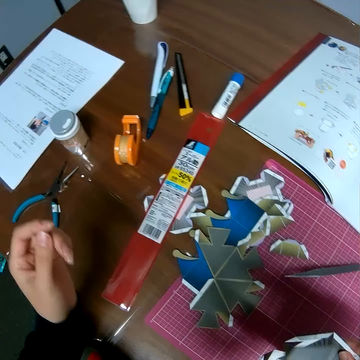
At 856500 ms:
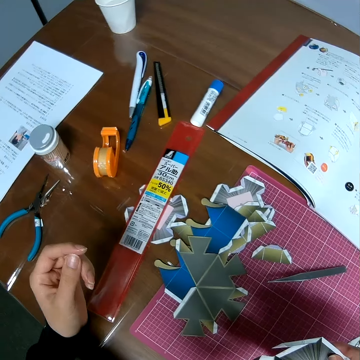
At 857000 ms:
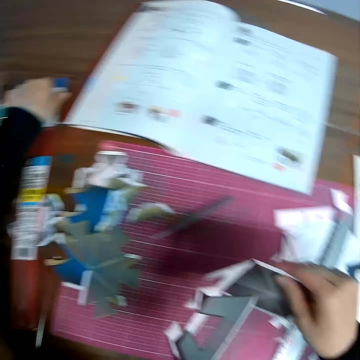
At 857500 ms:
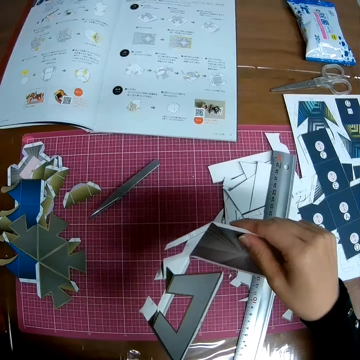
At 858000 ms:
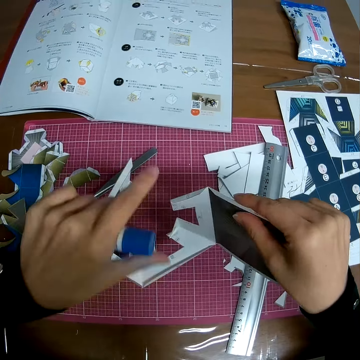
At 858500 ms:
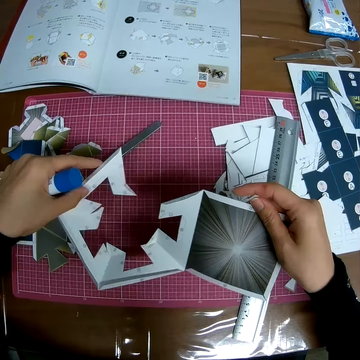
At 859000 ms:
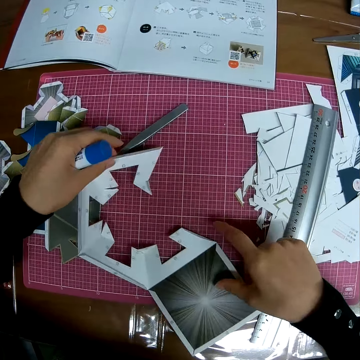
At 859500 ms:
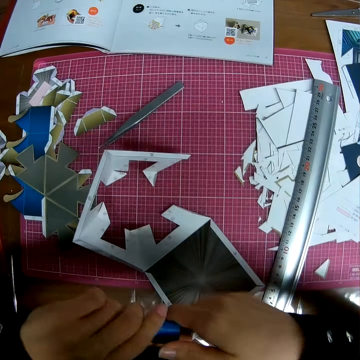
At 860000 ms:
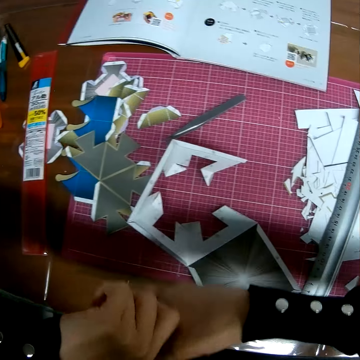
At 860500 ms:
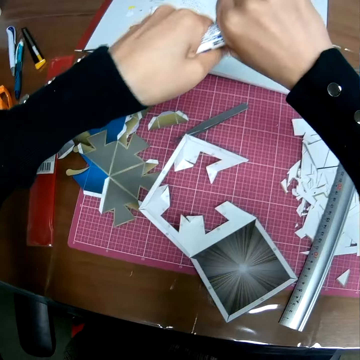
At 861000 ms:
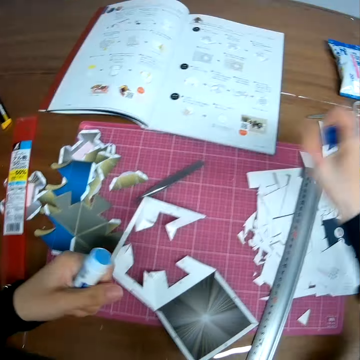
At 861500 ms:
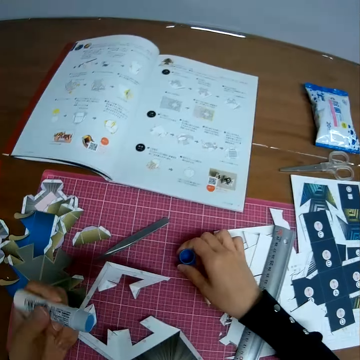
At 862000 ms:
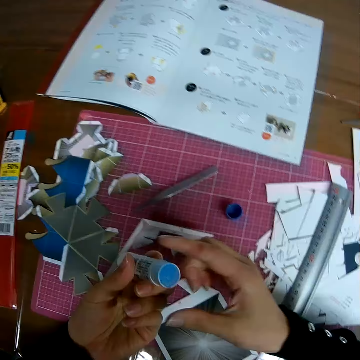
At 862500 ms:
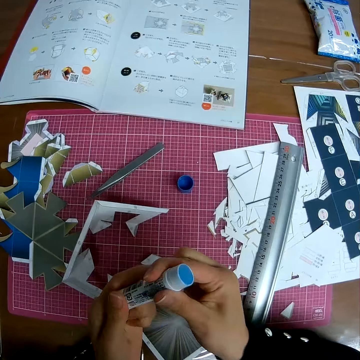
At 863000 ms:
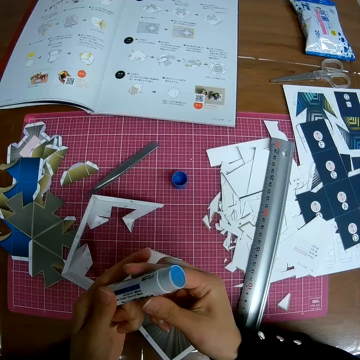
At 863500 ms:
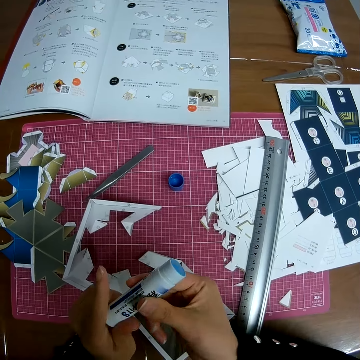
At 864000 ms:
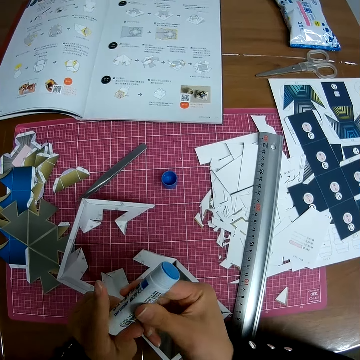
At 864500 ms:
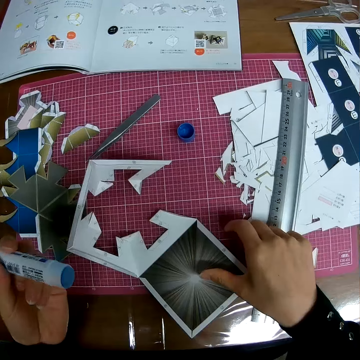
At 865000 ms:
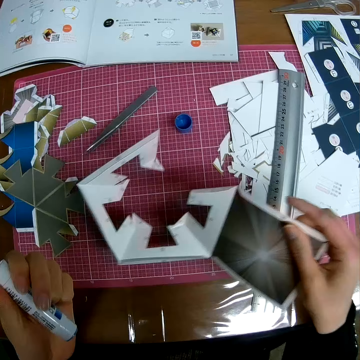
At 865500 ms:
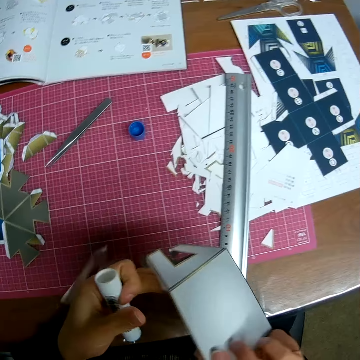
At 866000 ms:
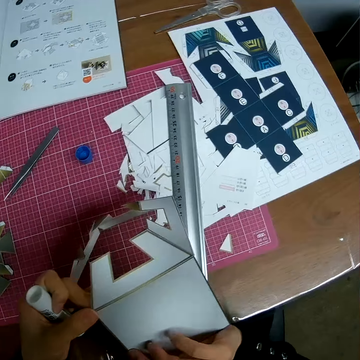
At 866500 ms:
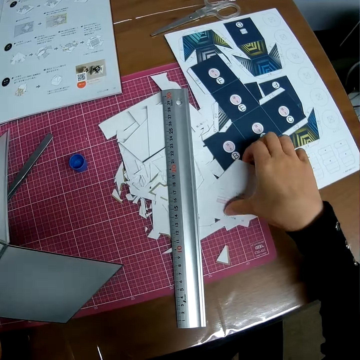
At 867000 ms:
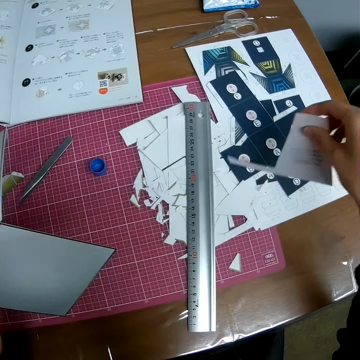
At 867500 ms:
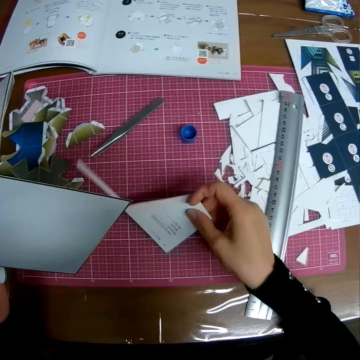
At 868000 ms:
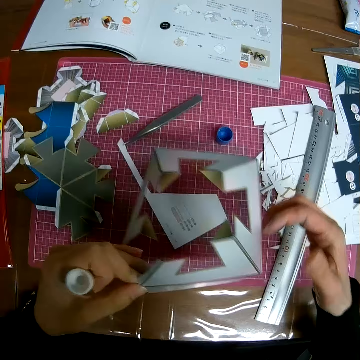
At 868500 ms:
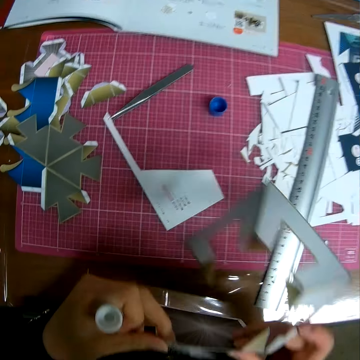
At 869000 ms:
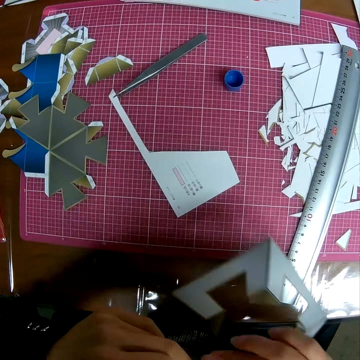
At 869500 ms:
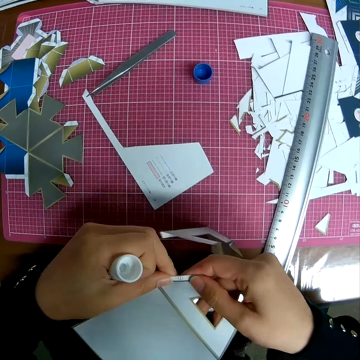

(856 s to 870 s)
The camera wearer picks up a marker on the table. He picks up a glue. He holds the crafting paper or paper craft with his hands. He drops the paper craft on the table. He opens the glue lid. He uncovers the marker in his hand. He puts down the lid on a cutting mat. He drops the marker cover on the table. He rotates the glue. He picks up the paper craft on the table. He flips the crafting paper. He switches to the other hand. He picks a piece of paper craft on the table and drops the piece of paper craft on the self healing cutting mat.

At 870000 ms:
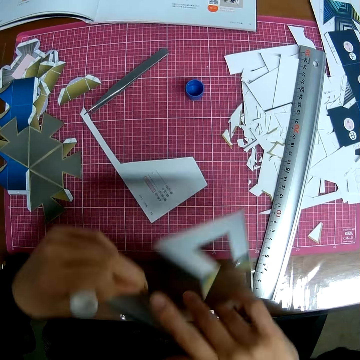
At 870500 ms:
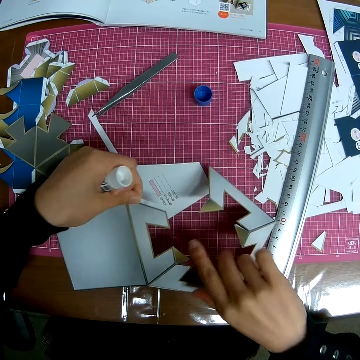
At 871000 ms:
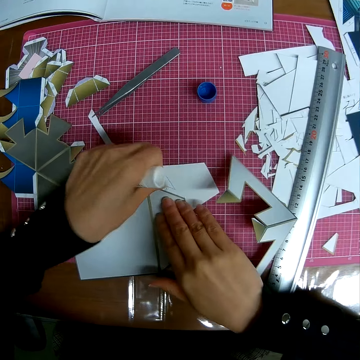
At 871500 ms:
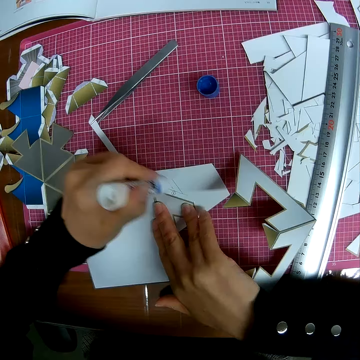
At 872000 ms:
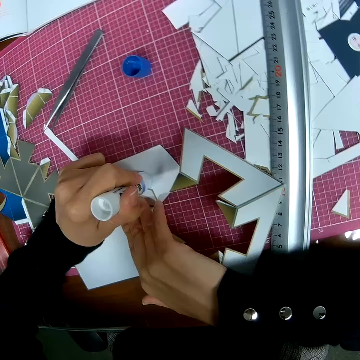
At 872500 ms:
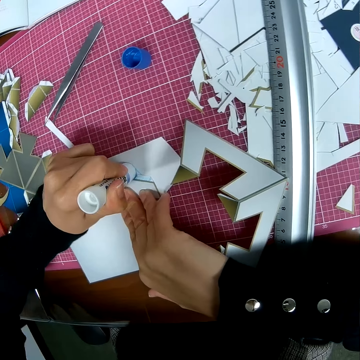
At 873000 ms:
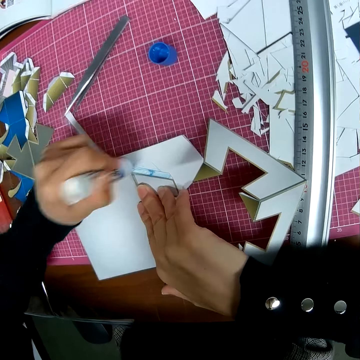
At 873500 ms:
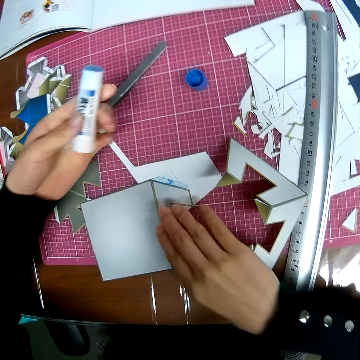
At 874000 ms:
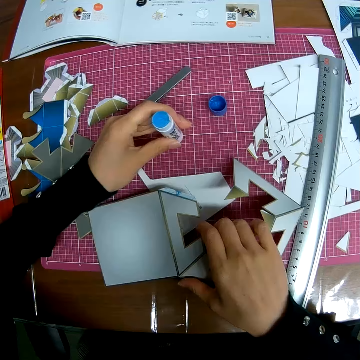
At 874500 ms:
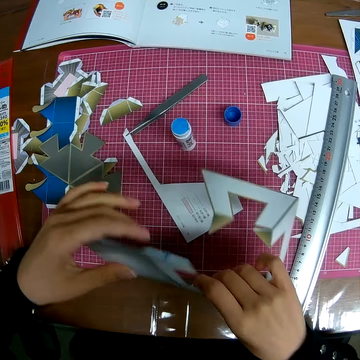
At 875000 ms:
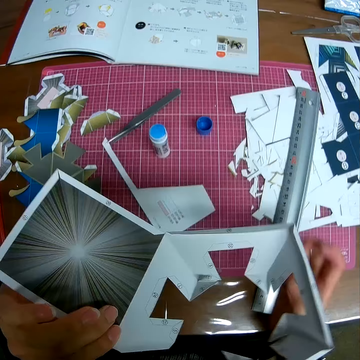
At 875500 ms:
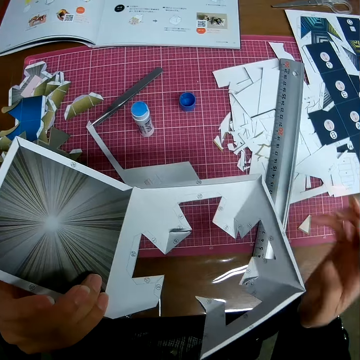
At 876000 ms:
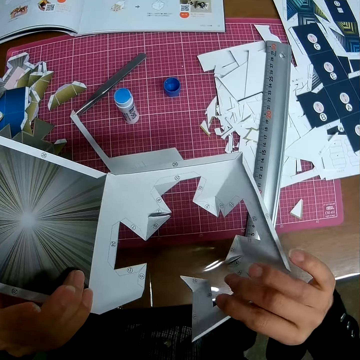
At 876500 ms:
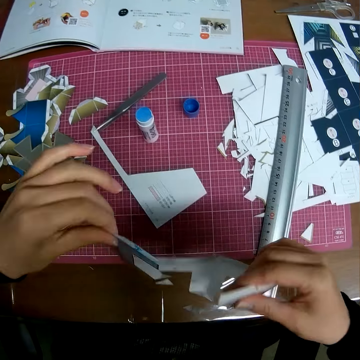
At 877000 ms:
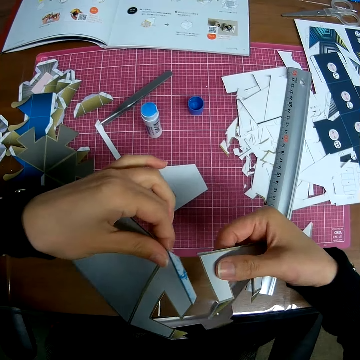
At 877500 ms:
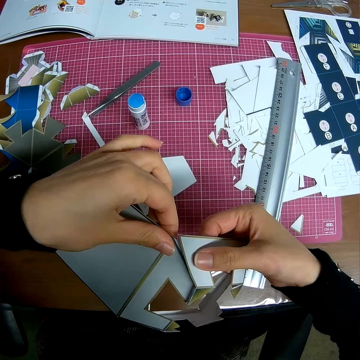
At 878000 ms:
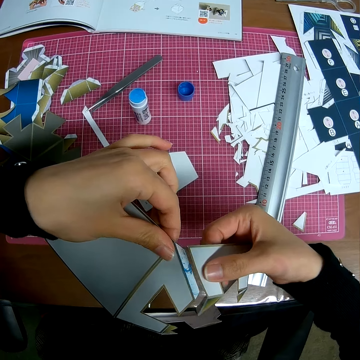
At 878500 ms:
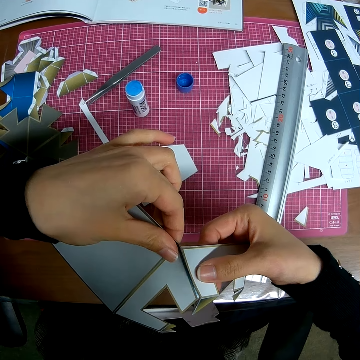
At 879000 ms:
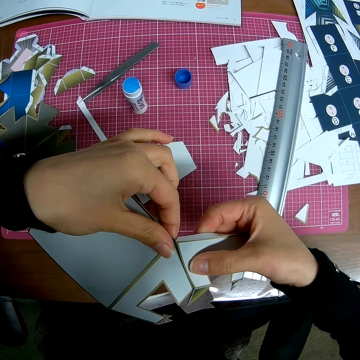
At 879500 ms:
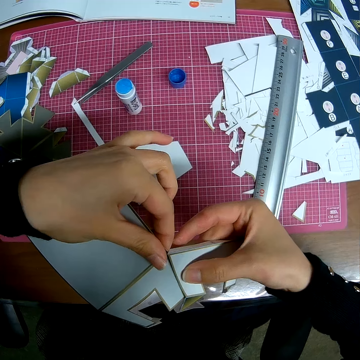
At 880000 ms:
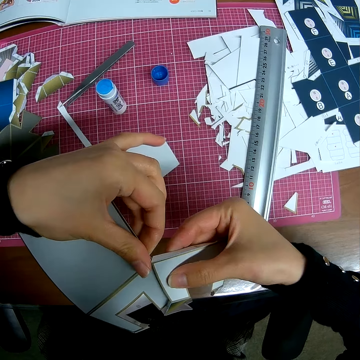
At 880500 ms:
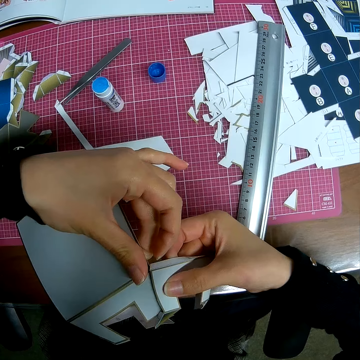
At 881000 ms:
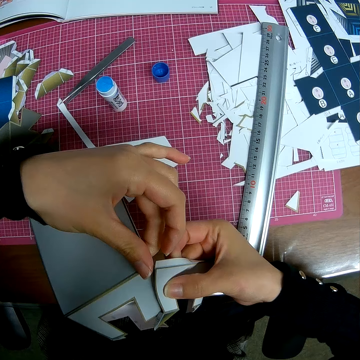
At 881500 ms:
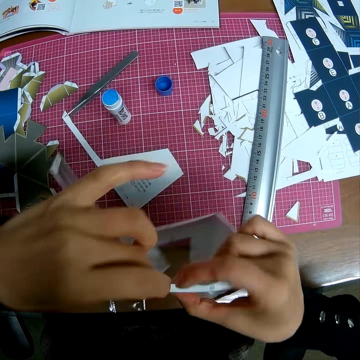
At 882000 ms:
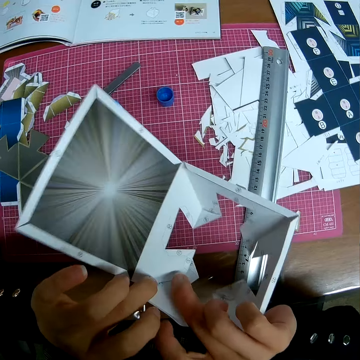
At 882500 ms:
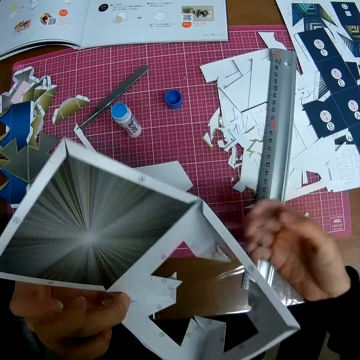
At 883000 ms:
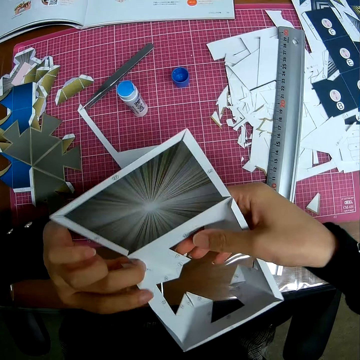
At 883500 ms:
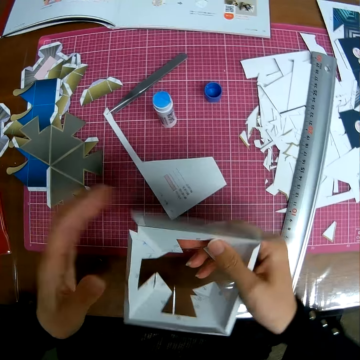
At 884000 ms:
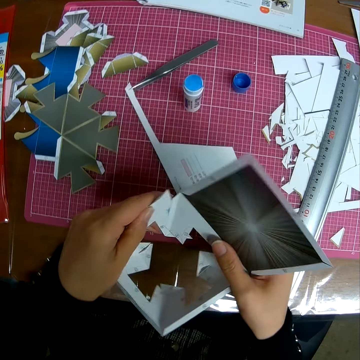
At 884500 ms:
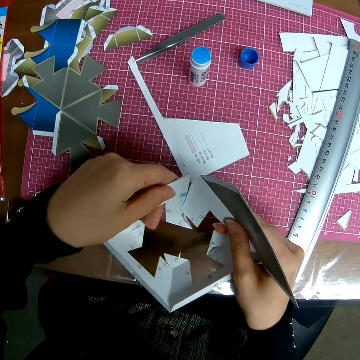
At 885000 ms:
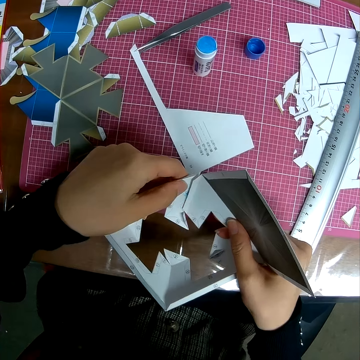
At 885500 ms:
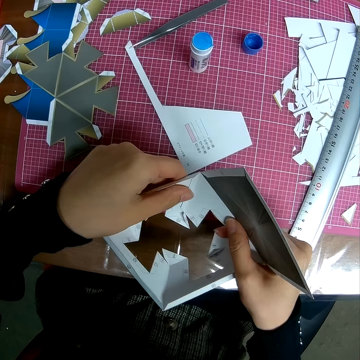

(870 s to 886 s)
The camera wearer adjusts the paper craft or crafting paper in his hand. He puts down the crafting paper on a piece of paper on the cutting mat. He marks the paper craft with the marker. He applies glue on the crafting paper. He puts down the glue on the cutting mat. He stands the marker on the self healing cutting mat. He picks up the crafting paper. He adjusts the paper craft in his hand. He sticks the crafting paper together with his hands. He flips the crafting paper.

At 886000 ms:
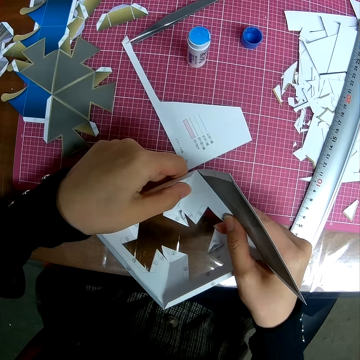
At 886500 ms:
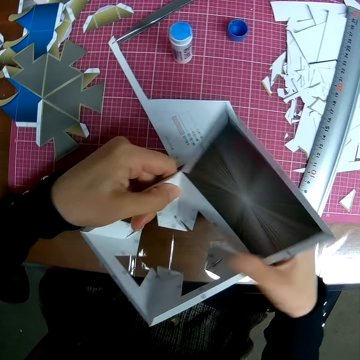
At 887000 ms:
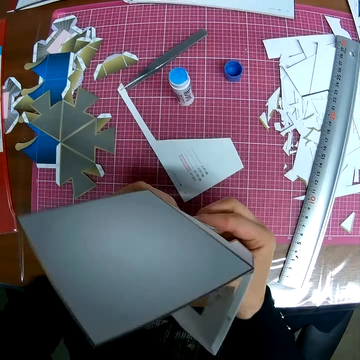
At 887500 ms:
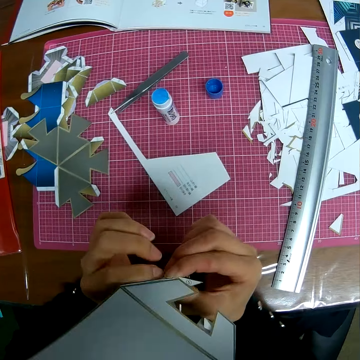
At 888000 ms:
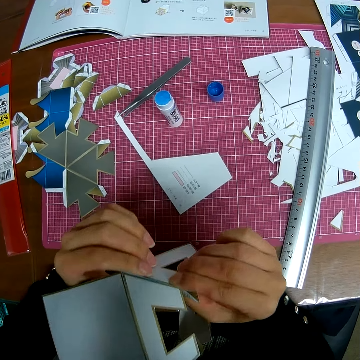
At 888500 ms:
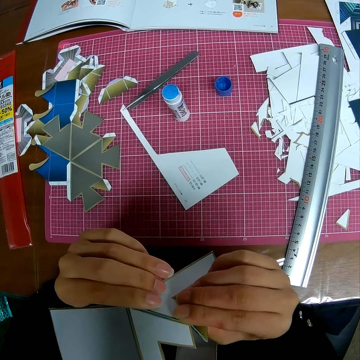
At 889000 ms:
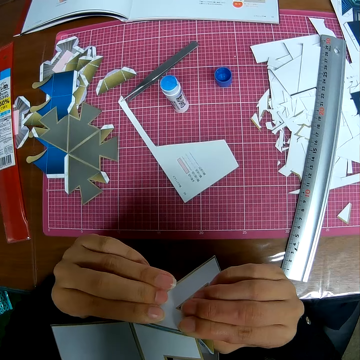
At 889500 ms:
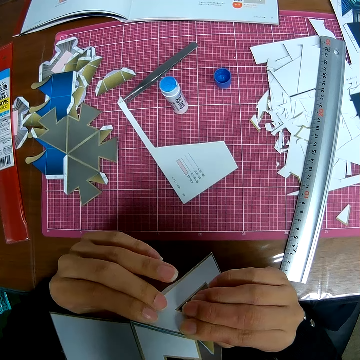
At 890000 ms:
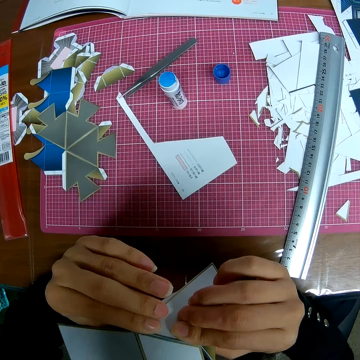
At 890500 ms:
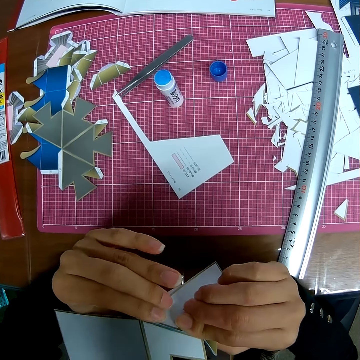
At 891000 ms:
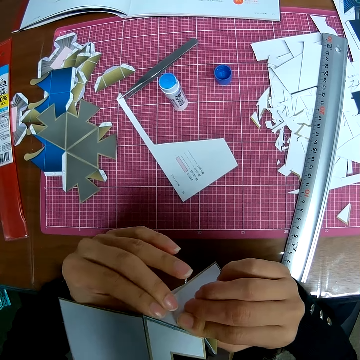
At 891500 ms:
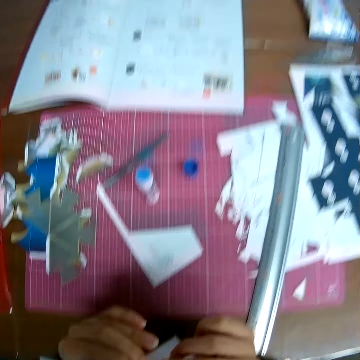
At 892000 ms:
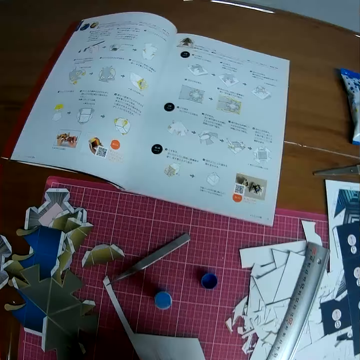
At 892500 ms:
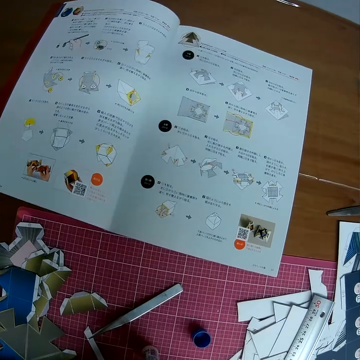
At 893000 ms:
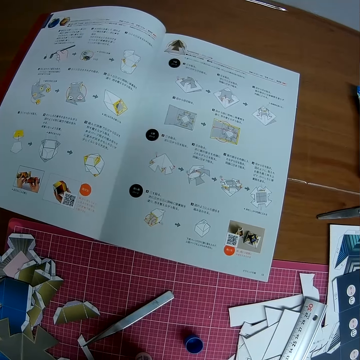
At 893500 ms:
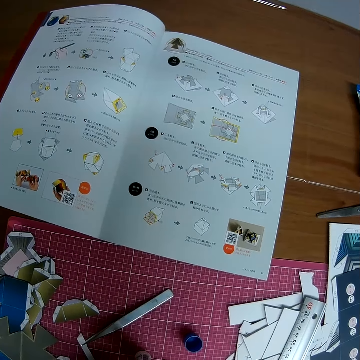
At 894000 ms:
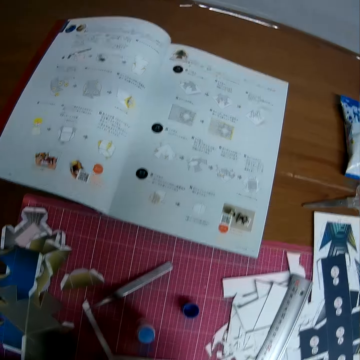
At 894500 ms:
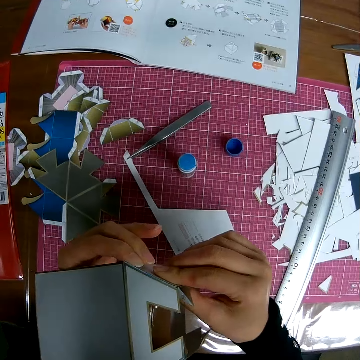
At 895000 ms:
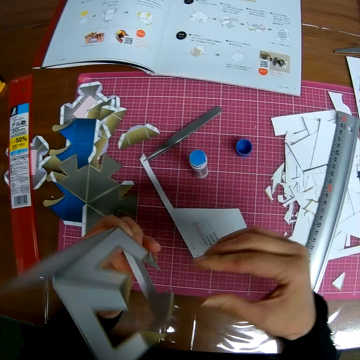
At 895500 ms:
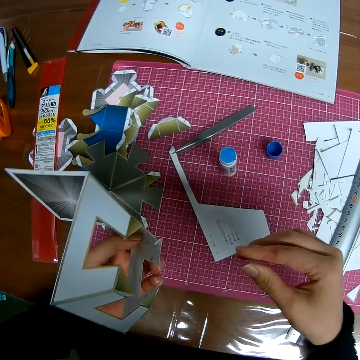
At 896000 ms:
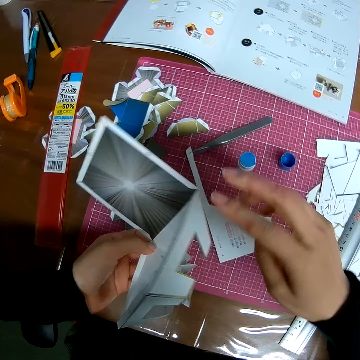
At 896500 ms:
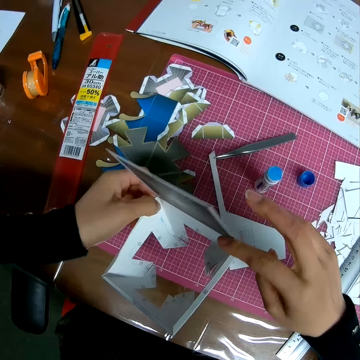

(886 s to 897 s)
The camera wearer reads from a book on the table. He adjusts the paper craft in his hand.
